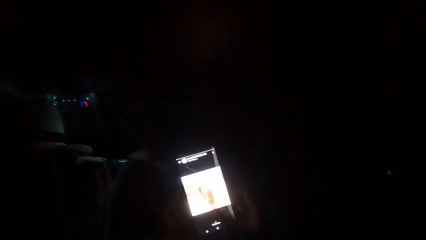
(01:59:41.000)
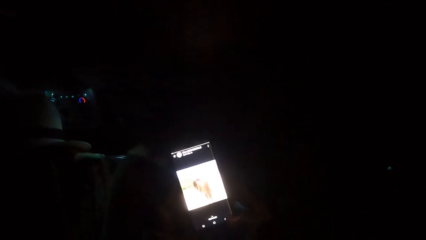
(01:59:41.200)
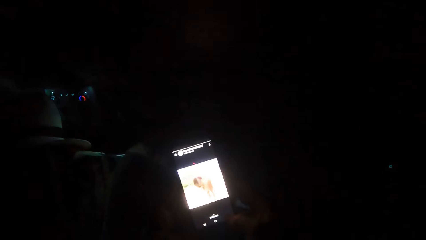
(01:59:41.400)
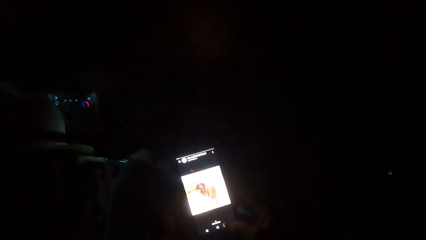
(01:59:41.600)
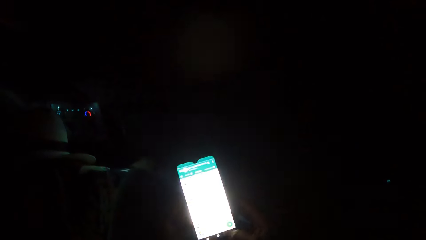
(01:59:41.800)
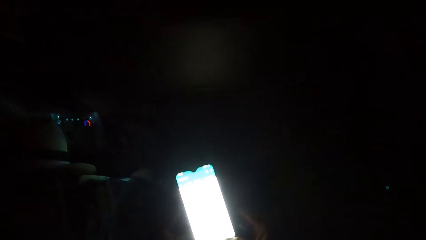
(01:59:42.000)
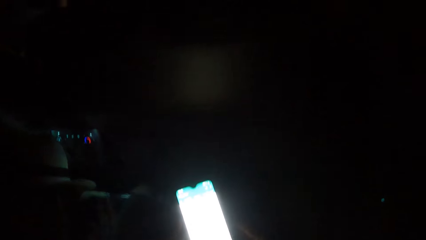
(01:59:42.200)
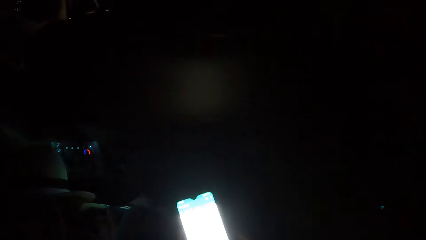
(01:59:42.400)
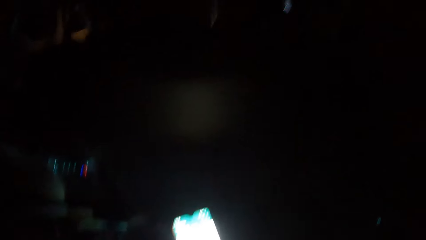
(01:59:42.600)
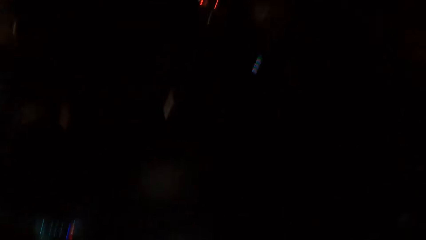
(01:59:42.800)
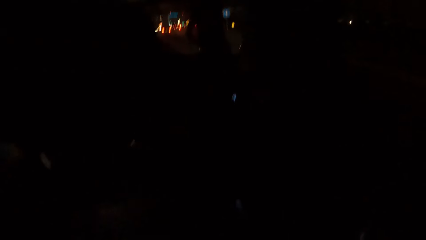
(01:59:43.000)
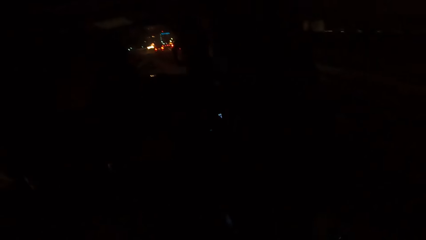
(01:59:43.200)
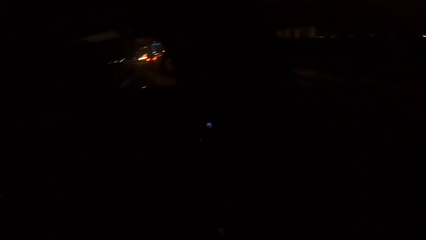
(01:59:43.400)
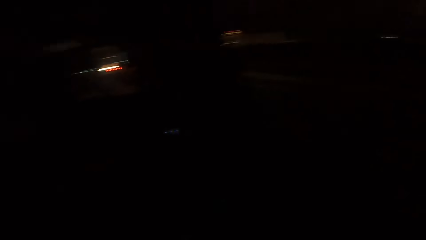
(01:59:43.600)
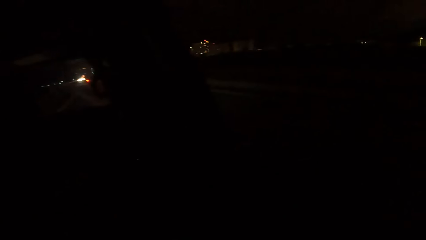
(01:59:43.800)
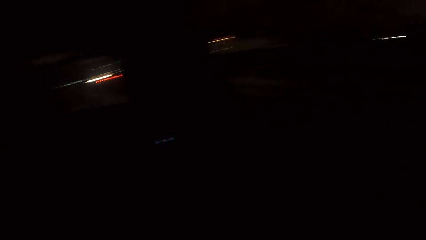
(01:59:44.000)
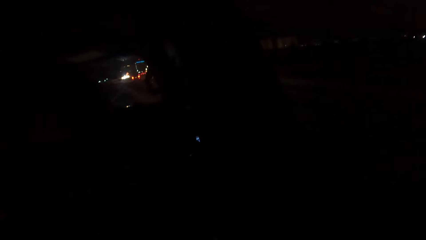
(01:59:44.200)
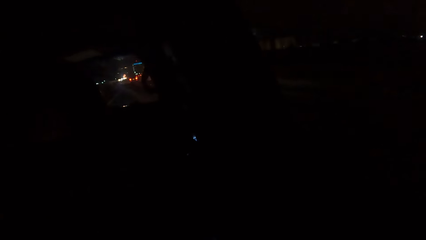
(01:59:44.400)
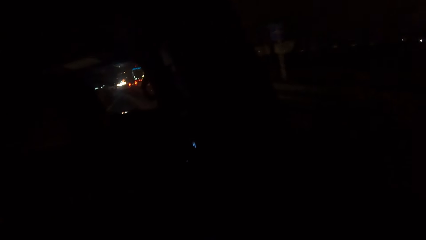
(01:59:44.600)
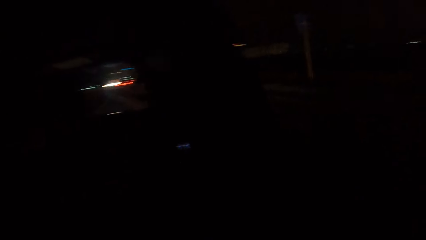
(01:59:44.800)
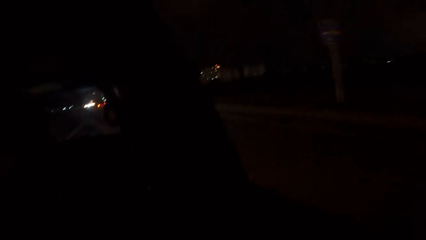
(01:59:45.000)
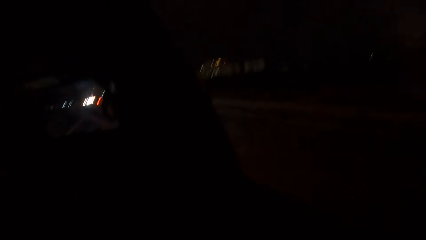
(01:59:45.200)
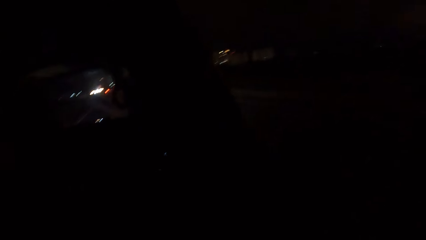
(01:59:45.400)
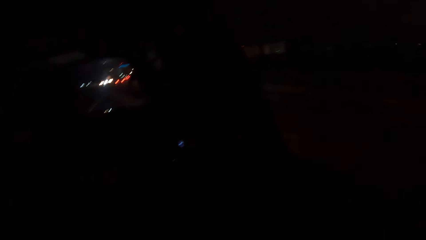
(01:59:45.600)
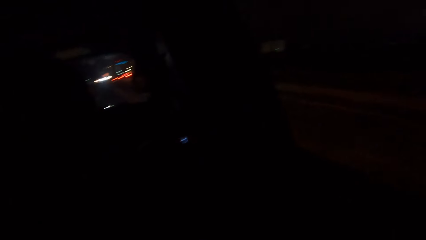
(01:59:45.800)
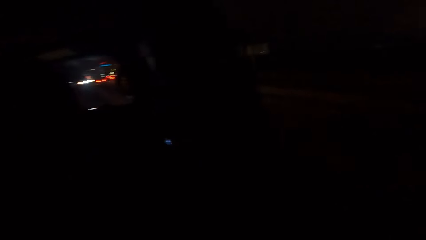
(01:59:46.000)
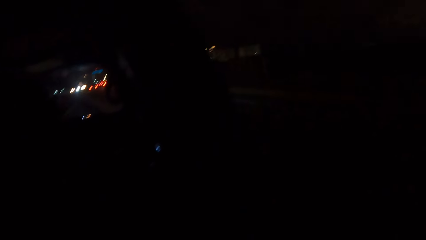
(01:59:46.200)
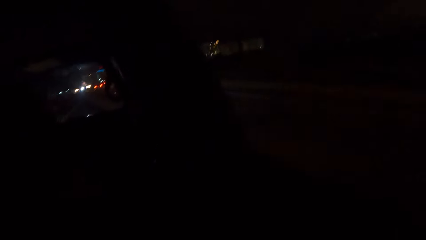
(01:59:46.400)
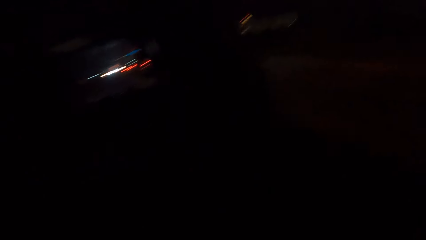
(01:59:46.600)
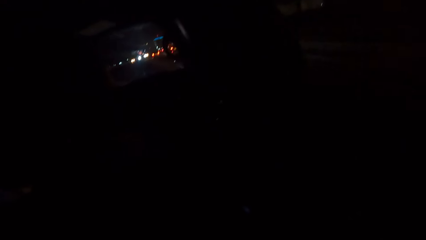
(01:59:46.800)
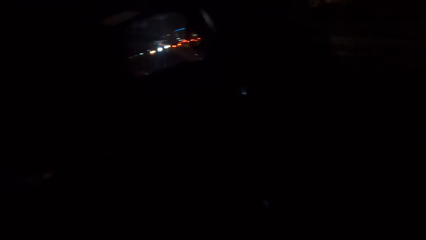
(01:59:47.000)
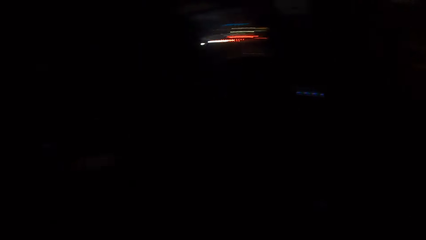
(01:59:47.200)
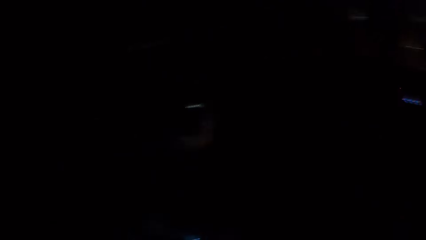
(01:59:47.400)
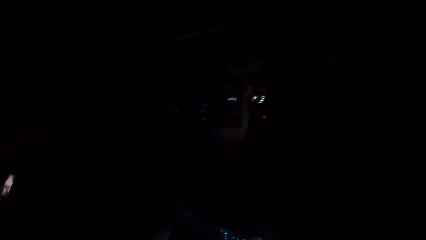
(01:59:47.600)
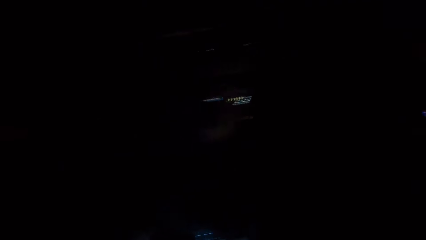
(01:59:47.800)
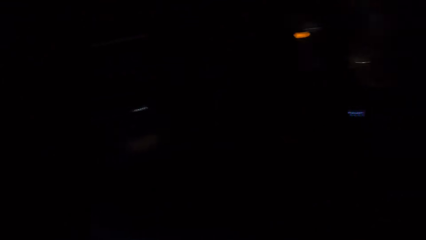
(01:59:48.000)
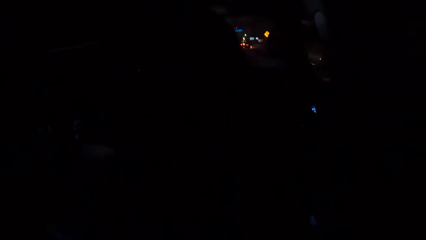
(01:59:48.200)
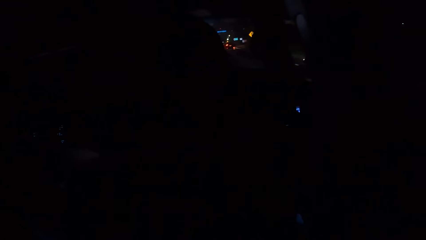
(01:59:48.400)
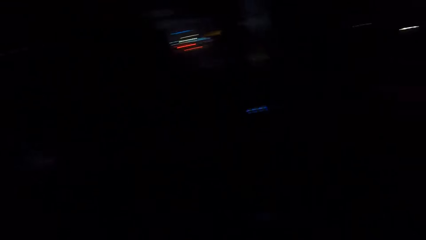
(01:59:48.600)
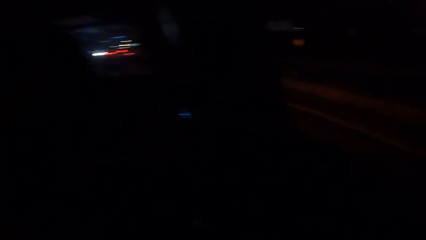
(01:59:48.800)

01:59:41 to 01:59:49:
The camera wearer looks around the car.

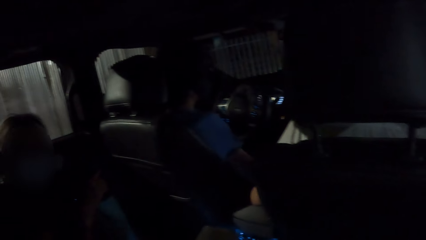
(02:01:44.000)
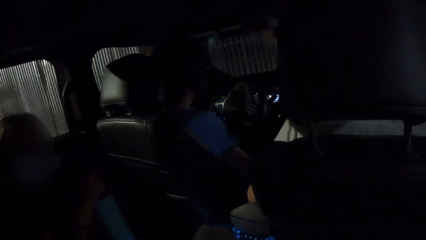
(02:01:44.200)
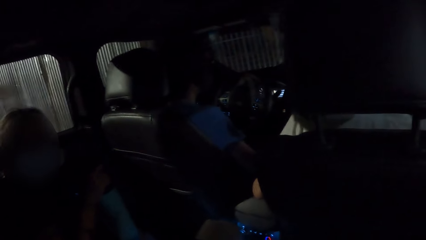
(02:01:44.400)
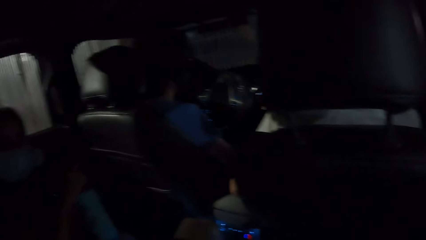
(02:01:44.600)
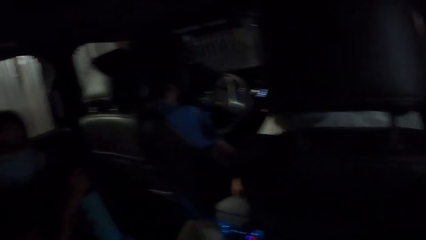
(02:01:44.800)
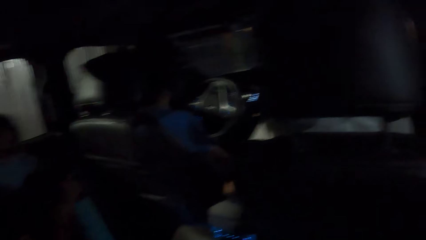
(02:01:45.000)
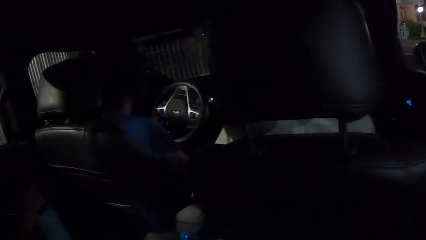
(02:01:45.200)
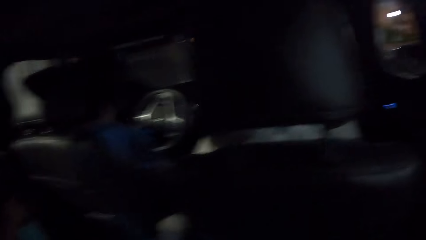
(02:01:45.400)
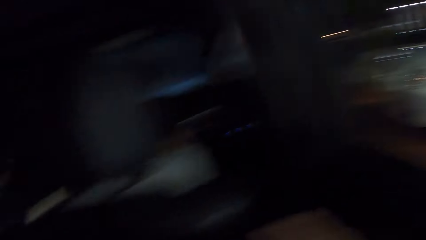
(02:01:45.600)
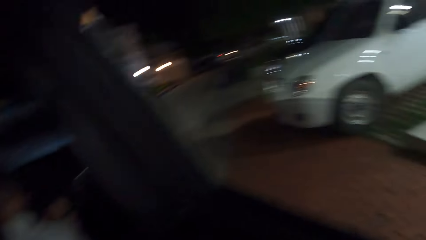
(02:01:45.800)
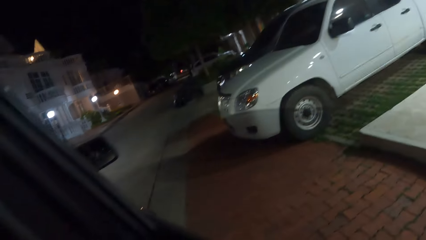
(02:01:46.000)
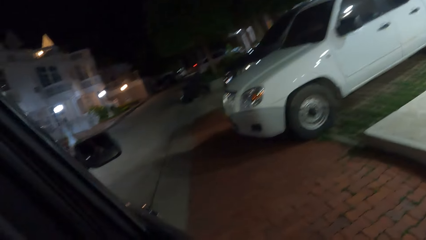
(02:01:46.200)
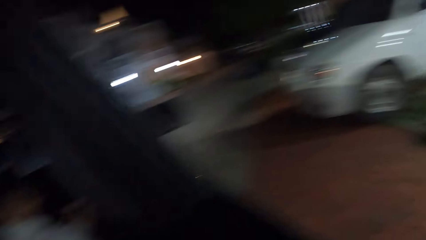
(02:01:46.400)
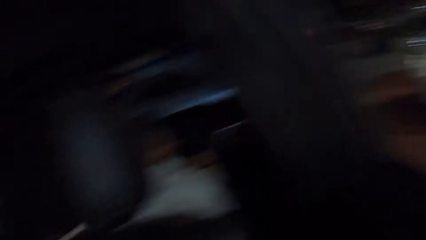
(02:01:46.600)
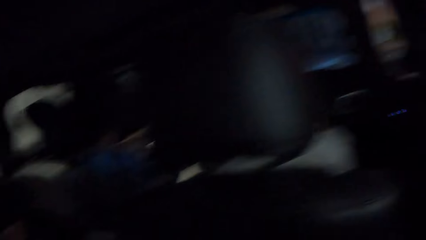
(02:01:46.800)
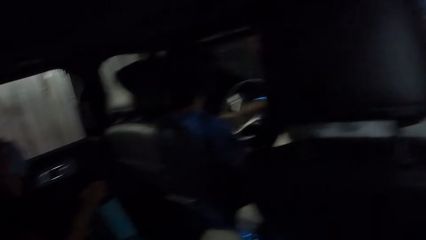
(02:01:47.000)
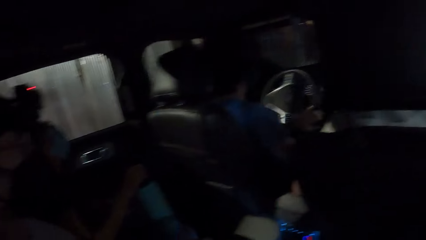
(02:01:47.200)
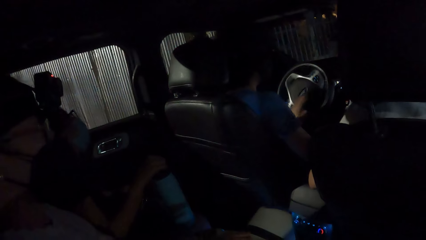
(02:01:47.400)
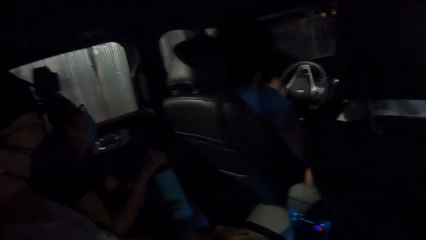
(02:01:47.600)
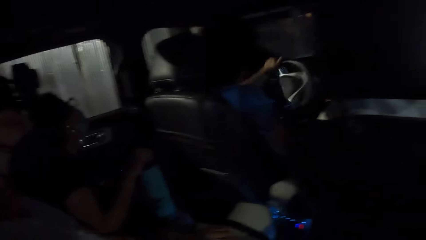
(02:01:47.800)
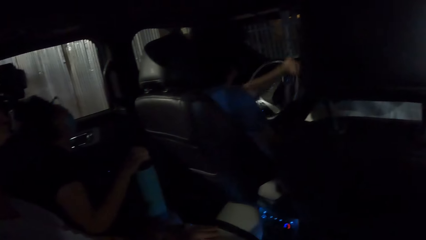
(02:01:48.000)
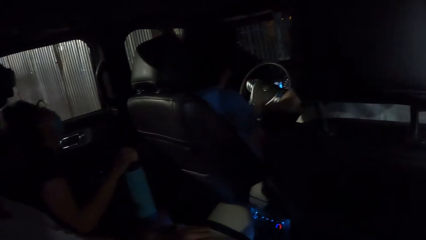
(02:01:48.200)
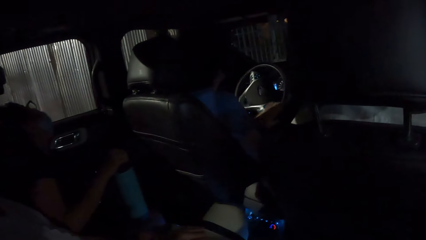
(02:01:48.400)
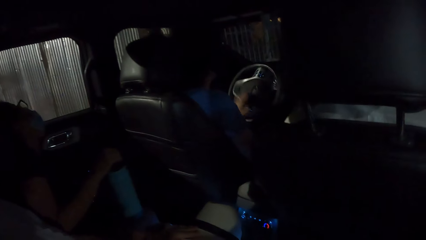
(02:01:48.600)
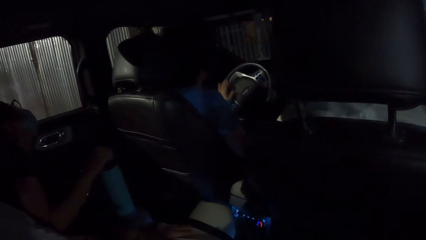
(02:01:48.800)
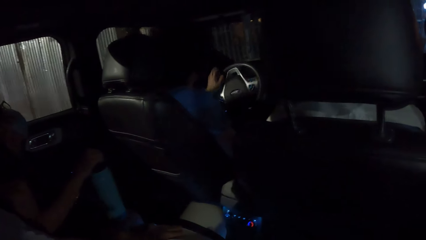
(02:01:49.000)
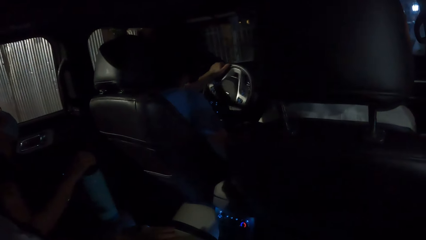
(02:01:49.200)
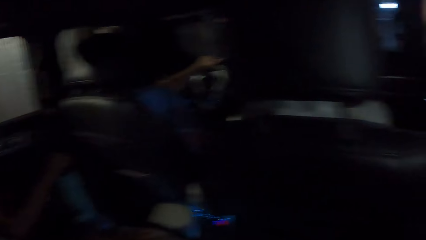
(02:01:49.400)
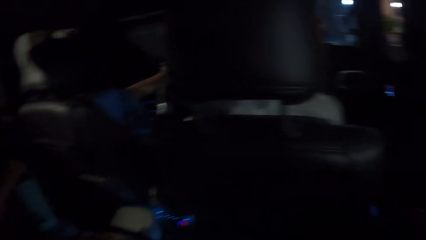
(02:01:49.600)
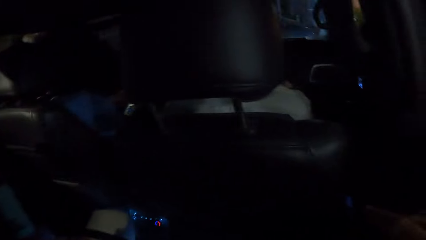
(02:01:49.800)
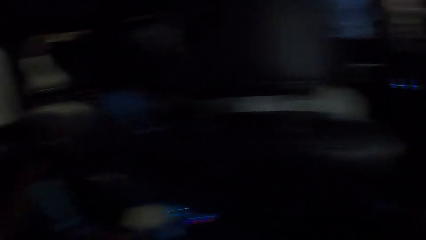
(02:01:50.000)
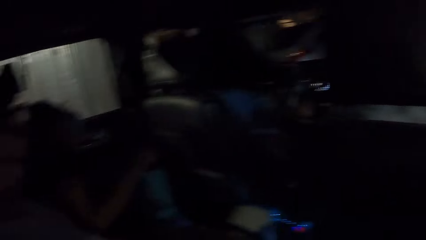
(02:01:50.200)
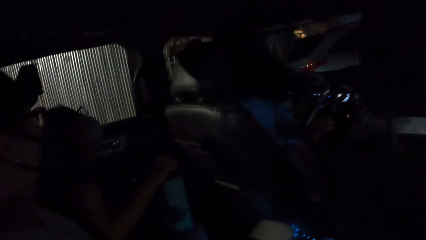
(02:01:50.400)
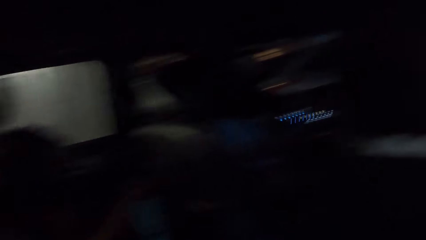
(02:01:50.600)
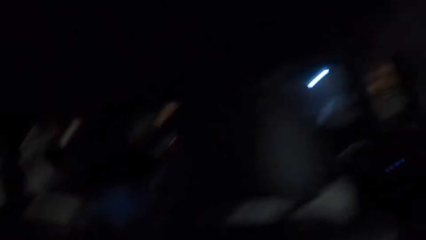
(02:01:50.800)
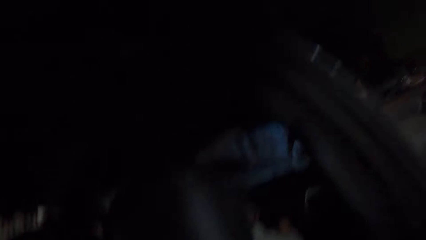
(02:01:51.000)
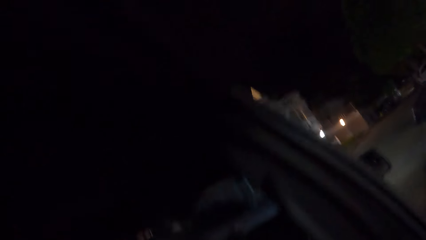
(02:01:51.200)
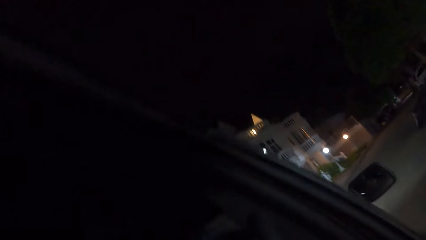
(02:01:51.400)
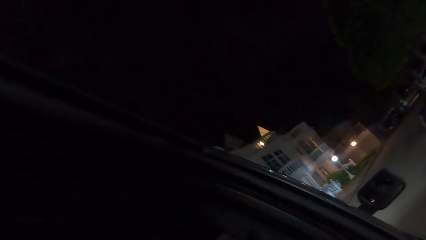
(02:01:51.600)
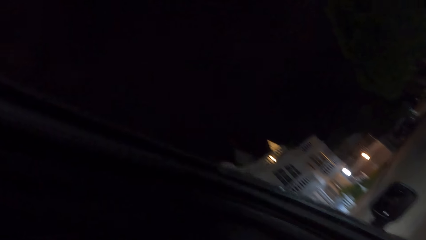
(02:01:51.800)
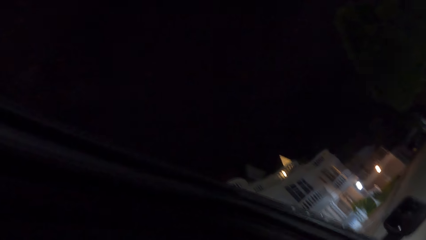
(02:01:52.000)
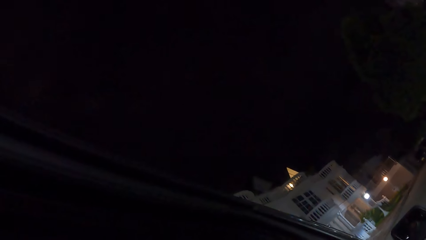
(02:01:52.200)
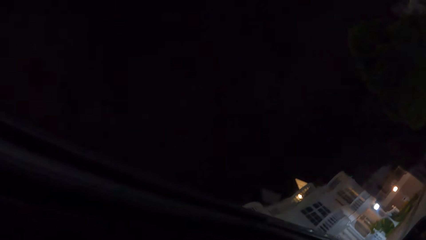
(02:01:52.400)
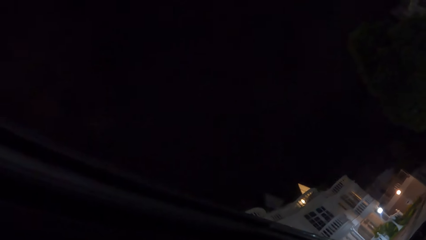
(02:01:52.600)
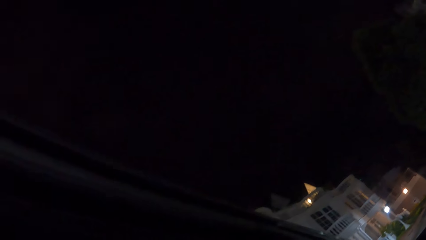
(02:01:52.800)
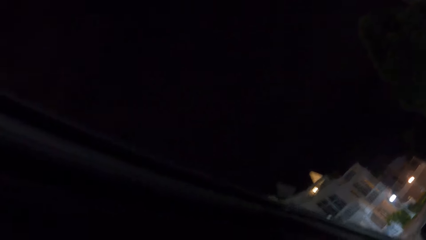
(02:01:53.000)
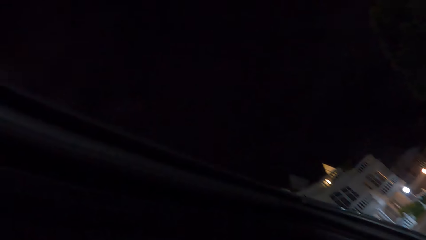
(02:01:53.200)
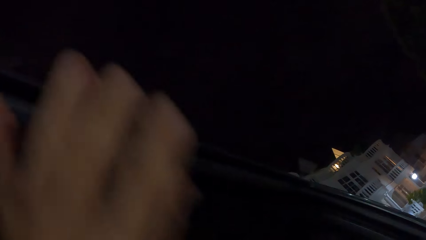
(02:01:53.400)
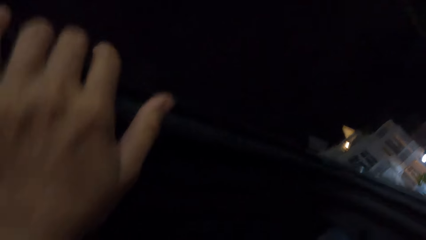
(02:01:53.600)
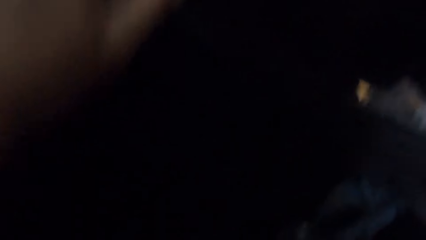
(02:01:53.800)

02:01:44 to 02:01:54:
The camera wearer looks at a car parked in a parking lot through a car window. They stare at the road. They look in a car. They stare at a man. They look outside through the car window and stare at the sky.
